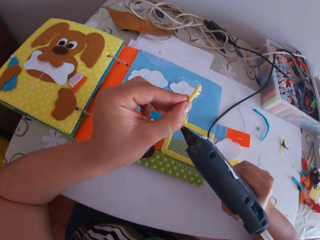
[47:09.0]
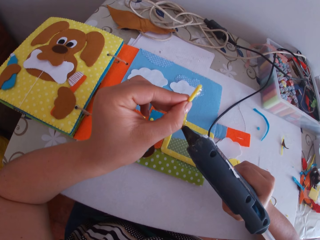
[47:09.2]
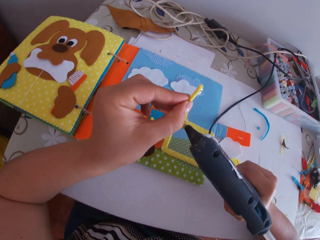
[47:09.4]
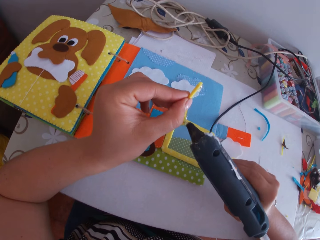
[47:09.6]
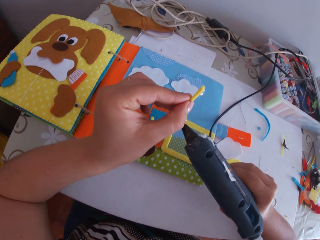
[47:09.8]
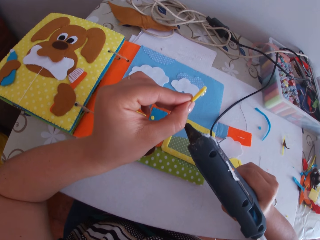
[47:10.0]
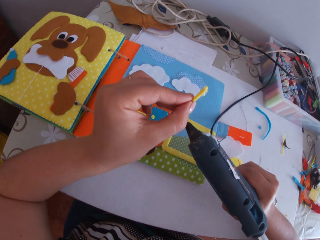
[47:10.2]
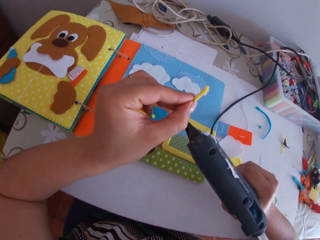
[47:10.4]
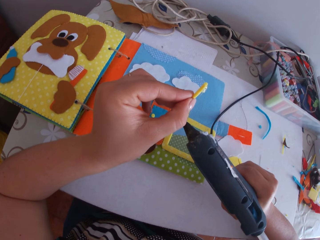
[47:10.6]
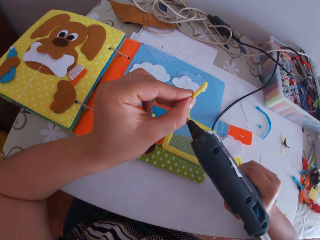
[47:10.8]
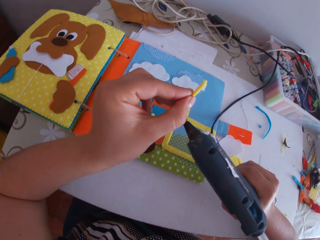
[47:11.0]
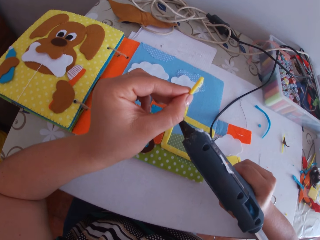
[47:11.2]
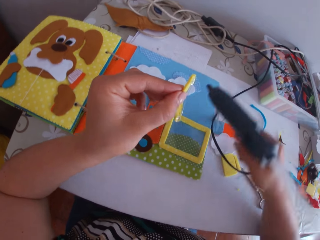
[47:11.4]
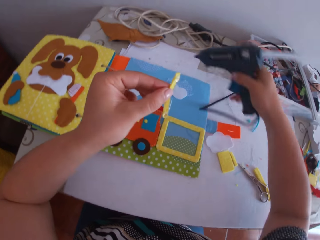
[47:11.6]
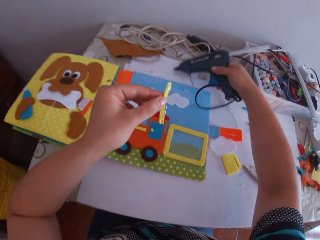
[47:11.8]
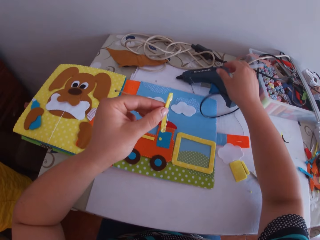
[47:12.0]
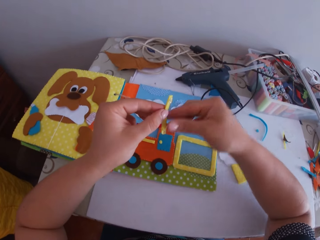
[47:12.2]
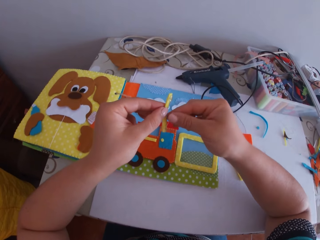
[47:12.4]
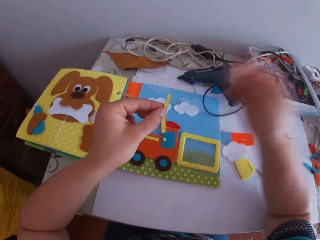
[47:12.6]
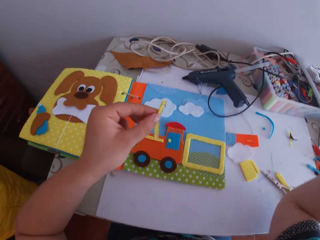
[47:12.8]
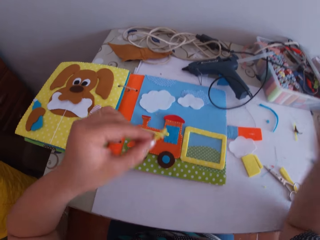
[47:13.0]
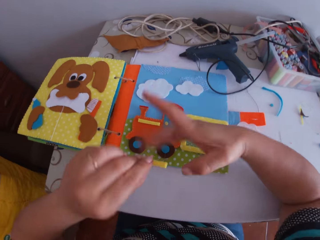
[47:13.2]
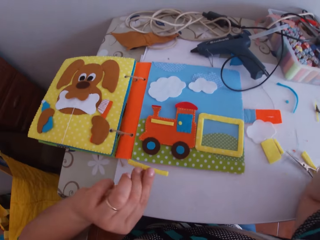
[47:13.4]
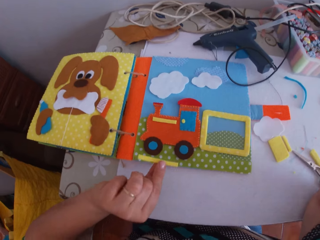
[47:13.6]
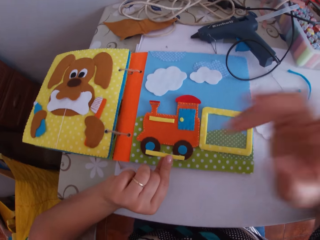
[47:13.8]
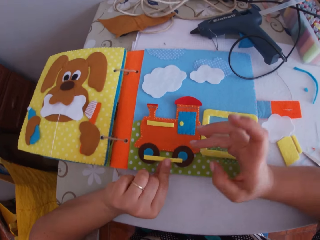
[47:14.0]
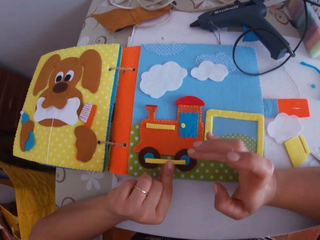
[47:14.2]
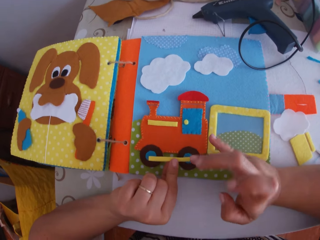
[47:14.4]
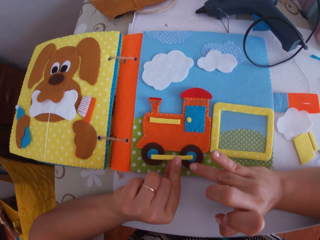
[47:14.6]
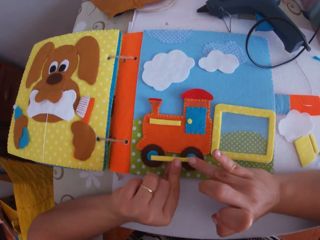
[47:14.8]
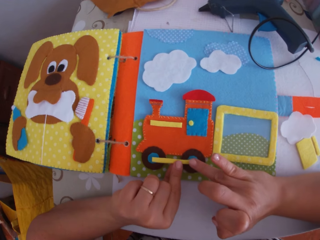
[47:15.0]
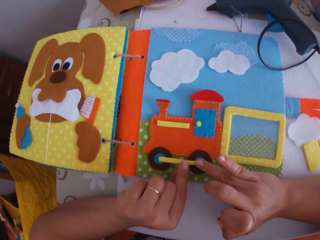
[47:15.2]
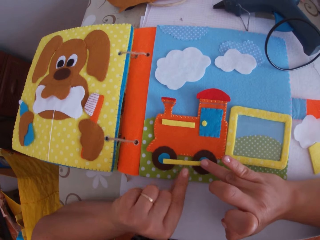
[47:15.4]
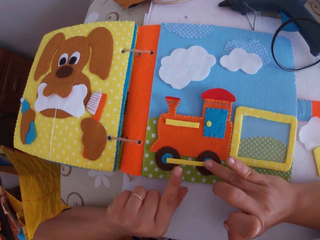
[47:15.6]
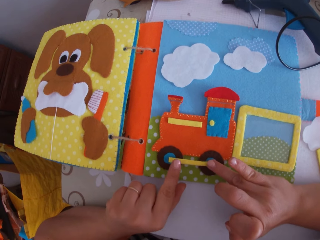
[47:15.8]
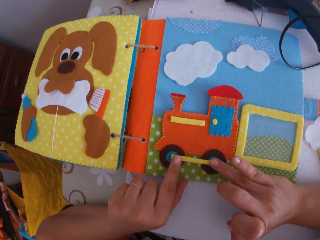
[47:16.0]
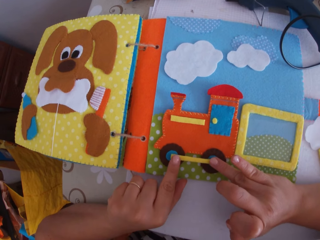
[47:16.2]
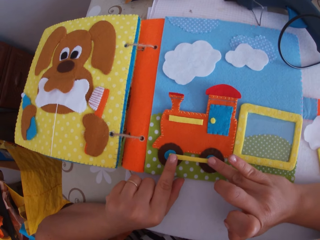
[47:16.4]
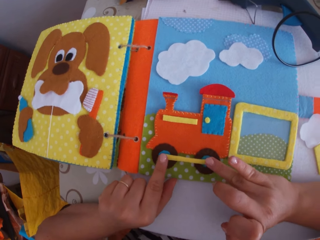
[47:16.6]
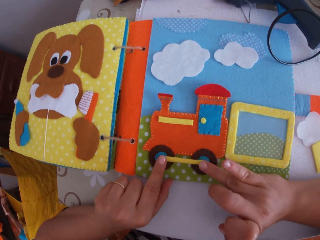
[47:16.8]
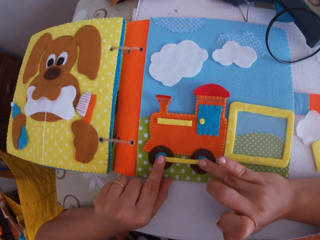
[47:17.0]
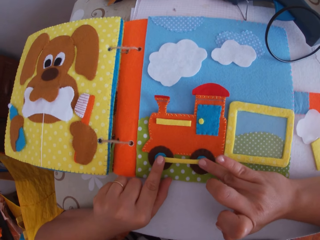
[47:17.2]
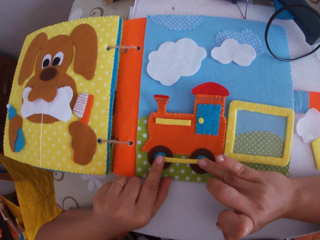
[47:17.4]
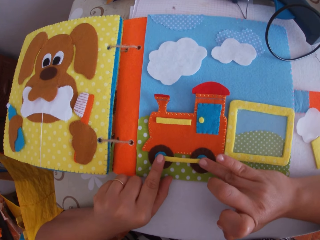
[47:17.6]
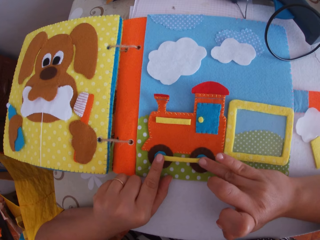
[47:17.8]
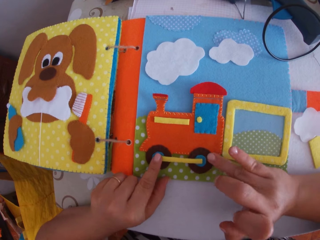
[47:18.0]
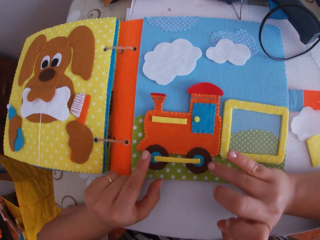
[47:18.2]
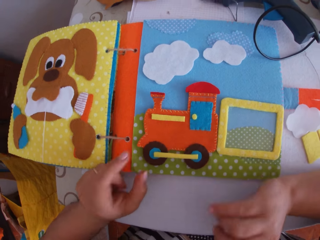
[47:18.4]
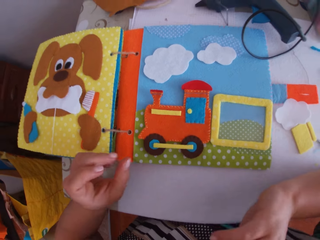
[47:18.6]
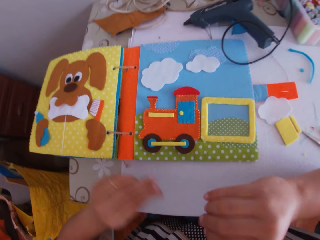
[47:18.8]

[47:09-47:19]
The camera wearer places the glue gun on the table with his right hand. He pulls glue on the craft cloth. He moves his hand around. He glues the yellow fabric on the crafted fabric with both hands. He presses the craft cloth on the toy craft on the book.

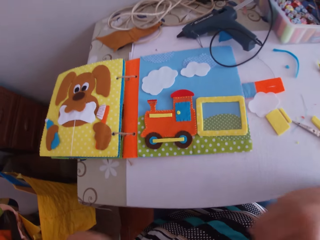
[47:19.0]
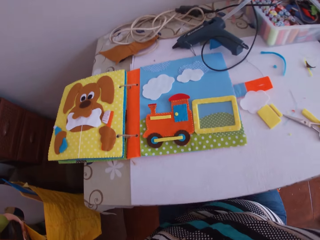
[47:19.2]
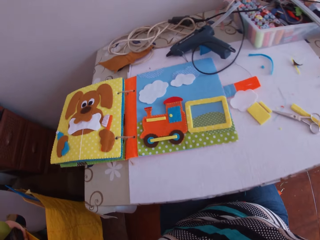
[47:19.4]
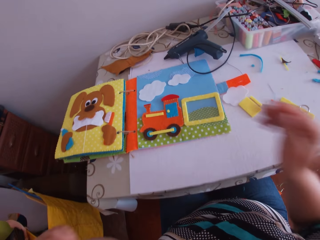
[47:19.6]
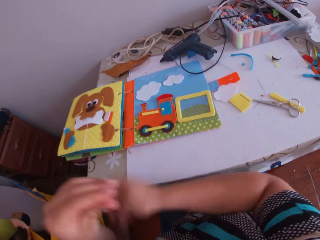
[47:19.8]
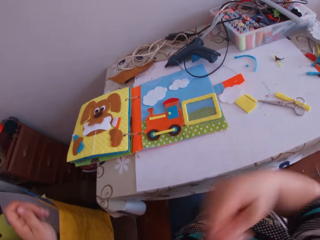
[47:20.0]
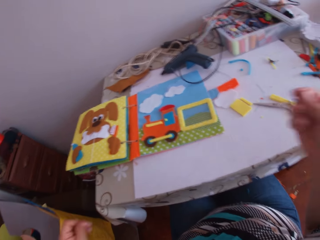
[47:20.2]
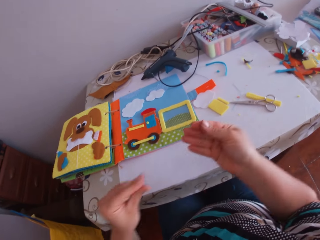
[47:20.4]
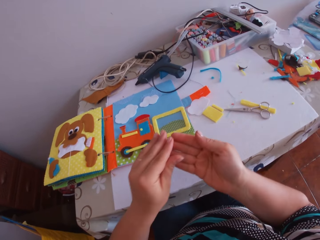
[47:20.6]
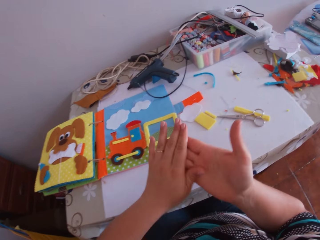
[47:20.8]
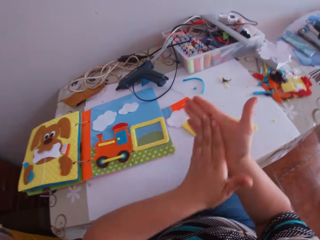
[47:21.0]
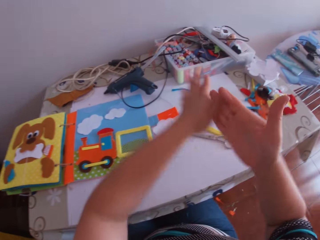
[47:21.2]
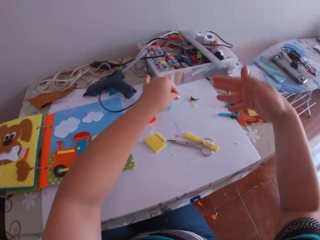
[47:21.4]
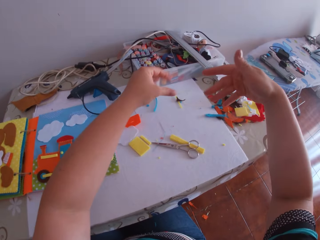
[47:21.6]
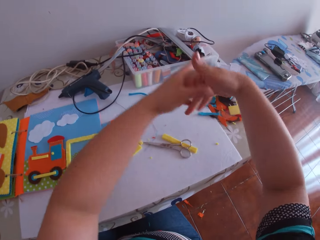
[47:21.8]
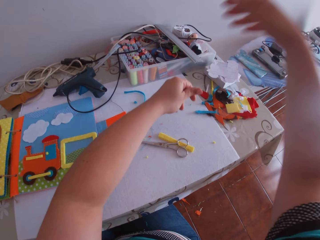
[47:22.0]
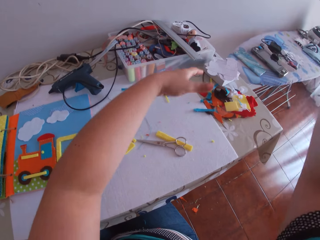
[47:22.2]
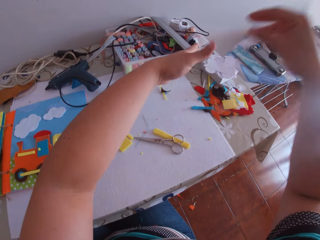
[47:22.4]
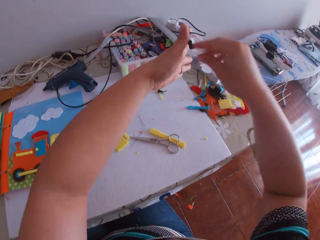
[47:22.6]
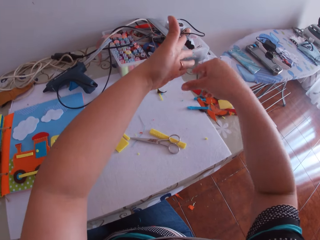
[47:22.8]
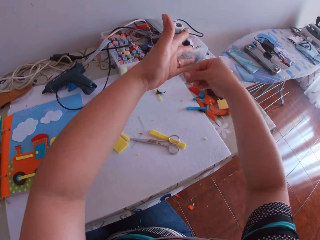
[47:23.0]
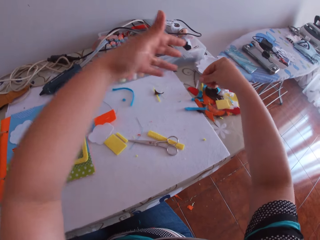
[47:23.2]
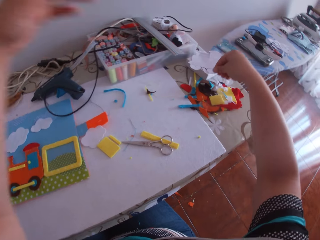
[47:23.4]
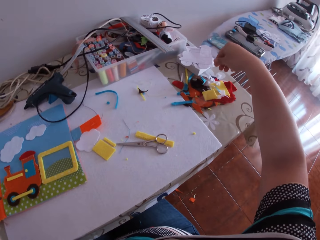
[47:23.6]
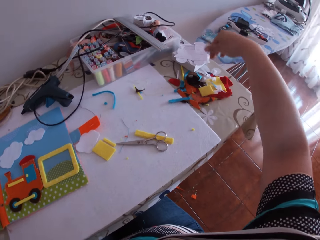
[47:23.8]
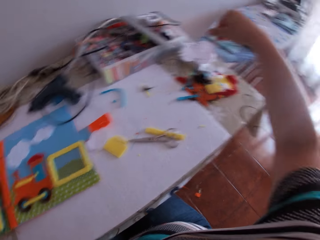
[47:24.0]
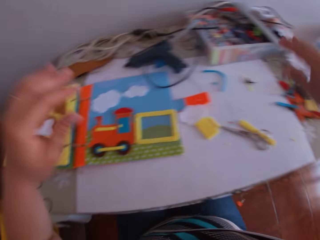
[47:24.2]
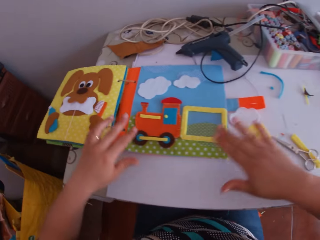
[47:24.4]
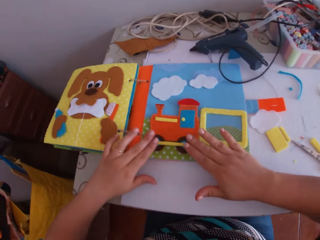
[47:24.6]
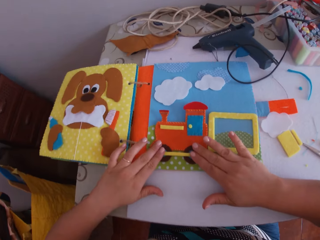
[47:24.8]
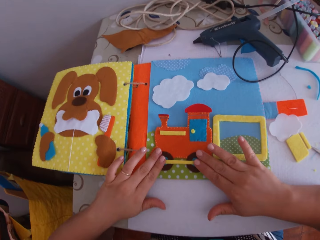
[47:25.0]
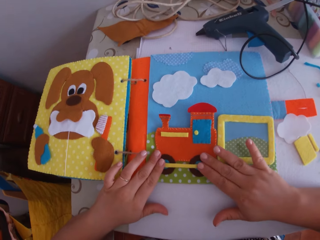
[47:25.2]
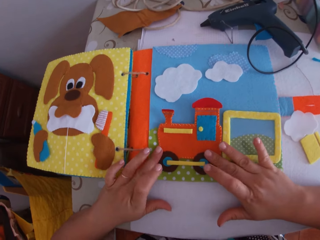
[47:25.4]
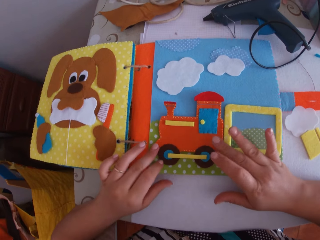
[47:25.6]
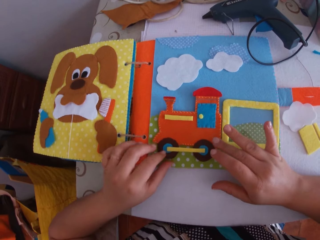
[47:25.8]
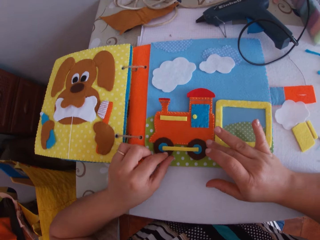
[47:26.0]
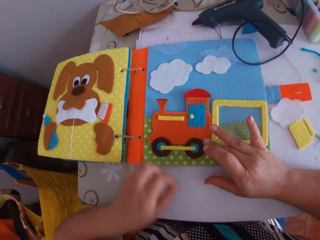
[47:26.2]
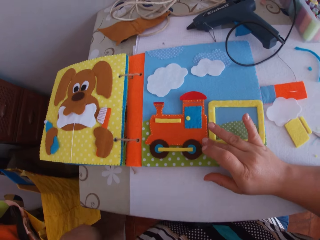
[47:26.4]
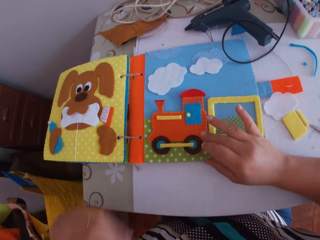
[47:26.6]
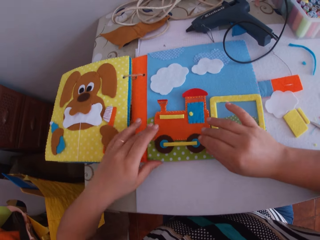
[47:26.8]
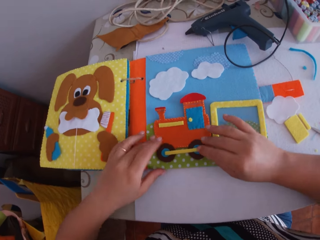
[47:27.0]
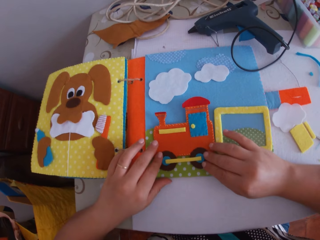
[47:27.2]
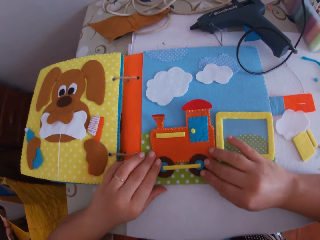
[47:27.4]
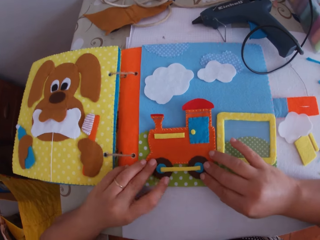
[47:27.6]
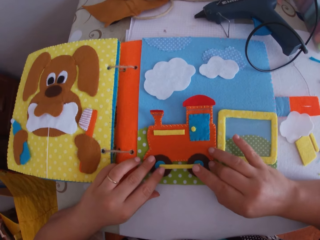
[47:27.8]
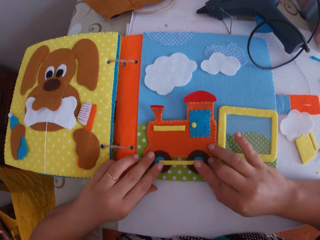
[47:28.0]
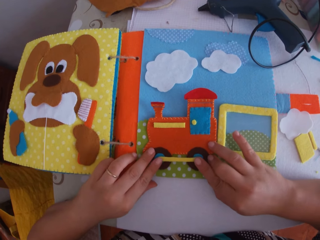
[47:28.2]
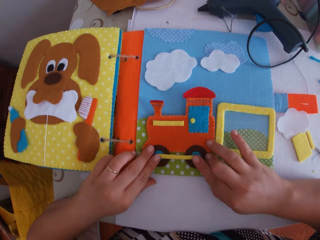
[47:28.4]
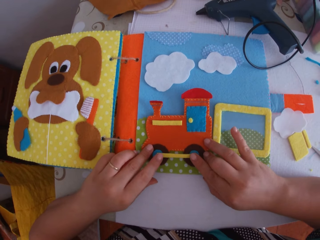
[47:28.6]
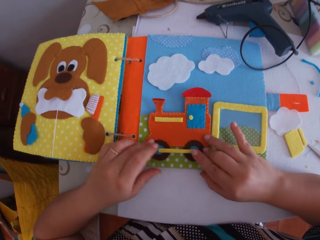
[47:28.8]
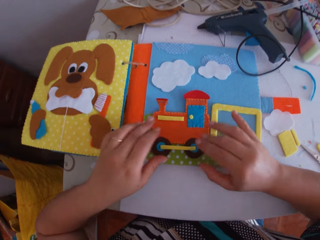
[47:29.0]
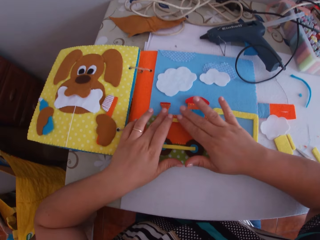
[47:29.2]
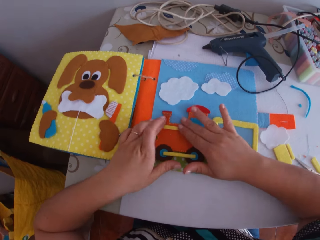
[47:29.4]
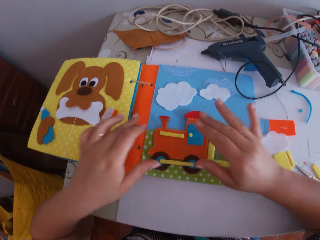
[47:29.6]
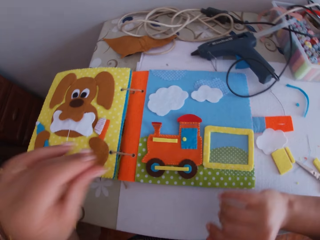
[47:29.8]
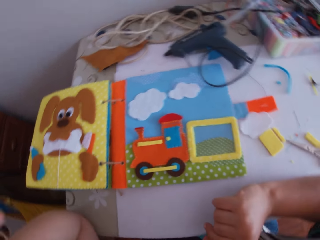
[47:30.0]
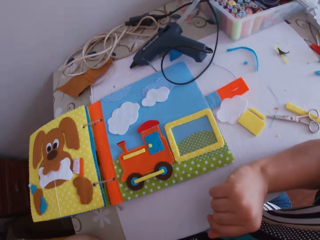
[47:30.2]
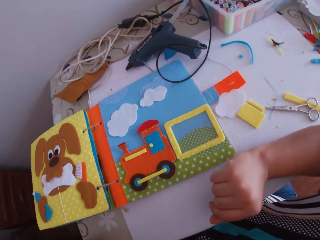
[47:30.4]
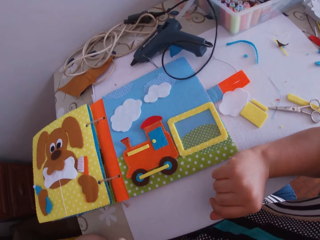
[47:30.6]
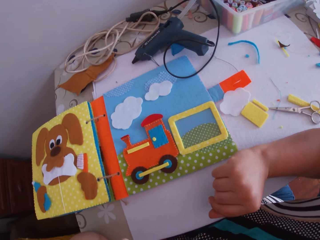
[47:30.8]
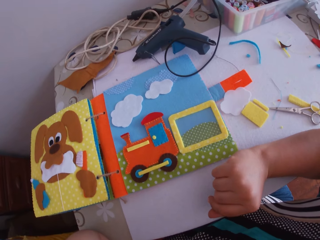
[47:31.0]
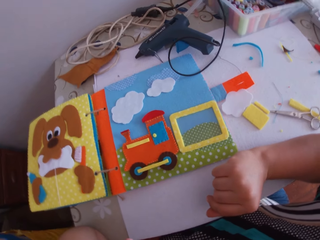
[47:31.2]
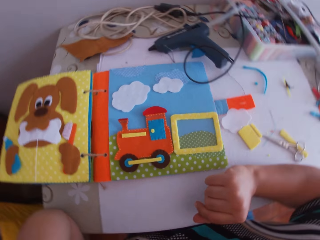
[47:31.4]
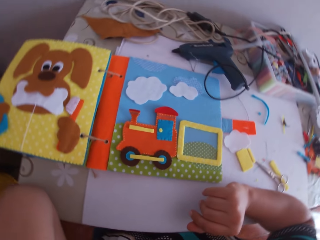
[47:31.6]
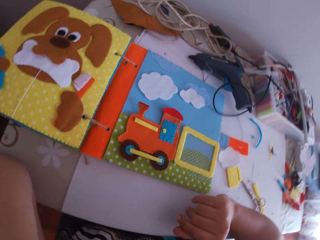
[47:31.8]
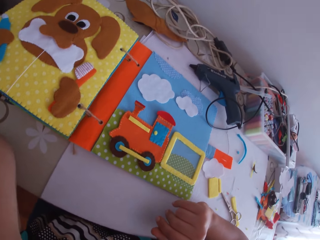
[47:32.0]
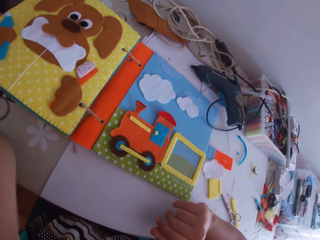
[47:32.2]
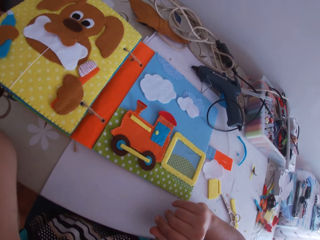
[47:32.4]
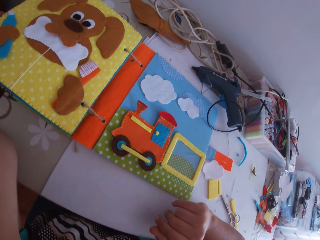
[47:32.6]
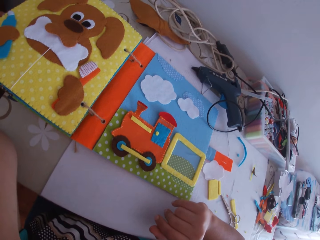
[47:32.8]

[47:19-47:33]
The camera wearer looks around. He moves backwards, moves hands around and rubs hands together. He drops something on the table. He pulls something from the hand. He does it again. He twists fingers and turns around. He presses a craft cloth on the toy craft on the book. He places his hands on the crafted fabric on the crafts book. He pulls something on the craft book. He looks at the craft book. He presses the craft cloth on the toy craft on the book. He presses the toy craft on the book. He moves his hand upwards and looks around.
